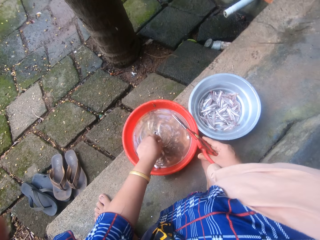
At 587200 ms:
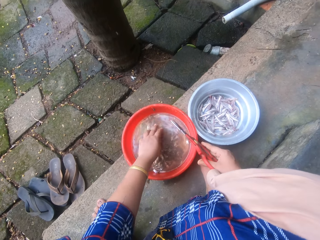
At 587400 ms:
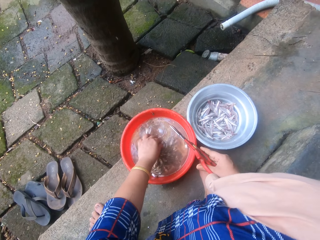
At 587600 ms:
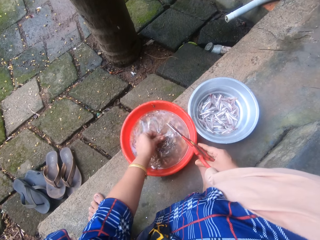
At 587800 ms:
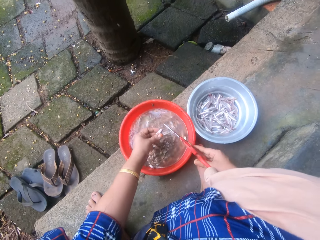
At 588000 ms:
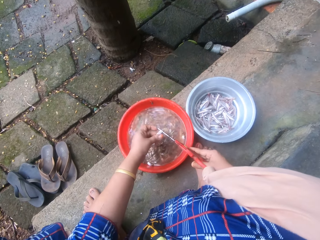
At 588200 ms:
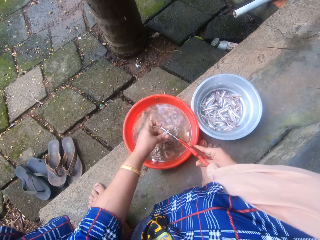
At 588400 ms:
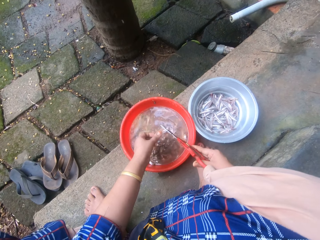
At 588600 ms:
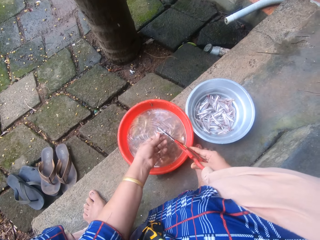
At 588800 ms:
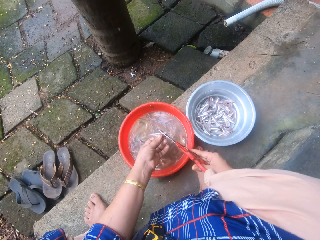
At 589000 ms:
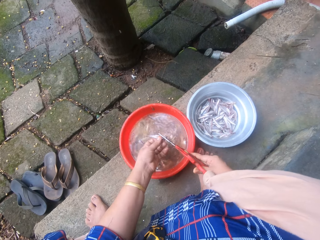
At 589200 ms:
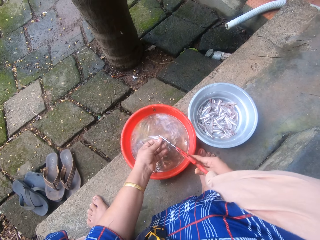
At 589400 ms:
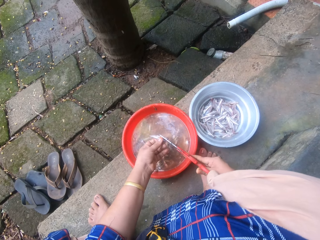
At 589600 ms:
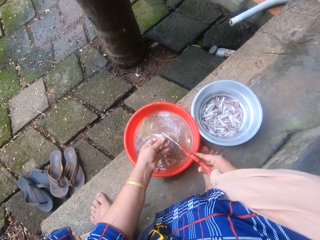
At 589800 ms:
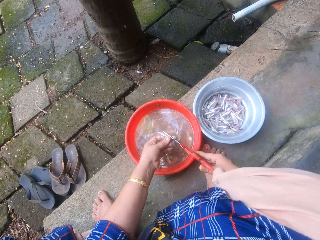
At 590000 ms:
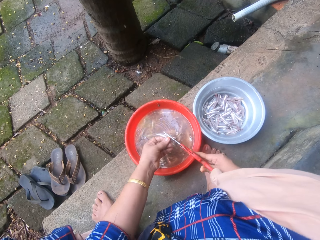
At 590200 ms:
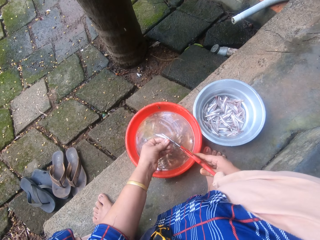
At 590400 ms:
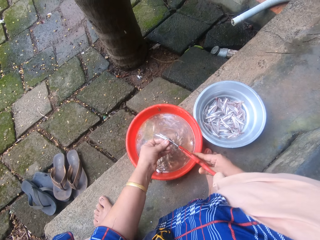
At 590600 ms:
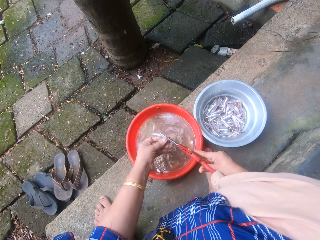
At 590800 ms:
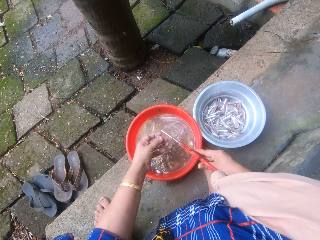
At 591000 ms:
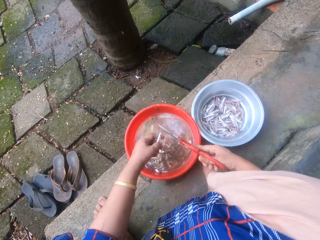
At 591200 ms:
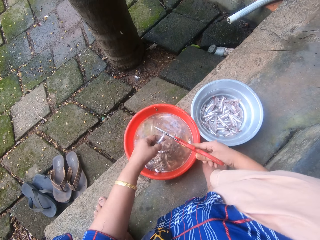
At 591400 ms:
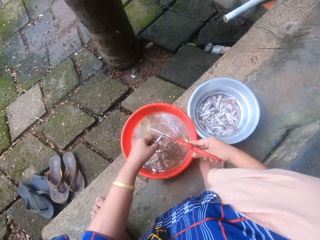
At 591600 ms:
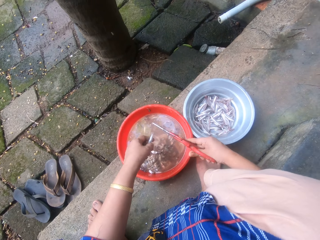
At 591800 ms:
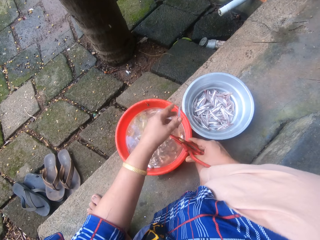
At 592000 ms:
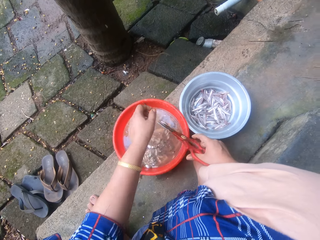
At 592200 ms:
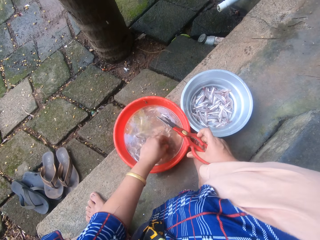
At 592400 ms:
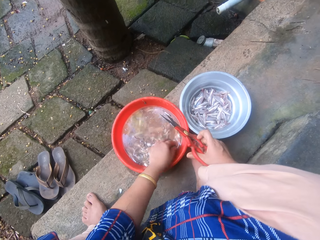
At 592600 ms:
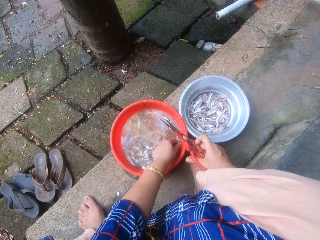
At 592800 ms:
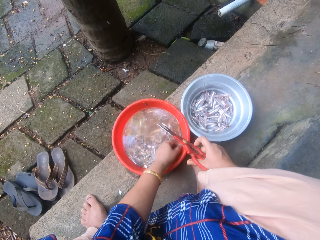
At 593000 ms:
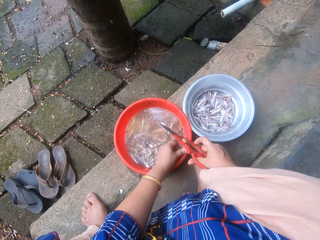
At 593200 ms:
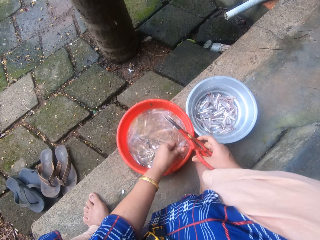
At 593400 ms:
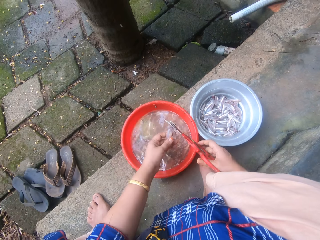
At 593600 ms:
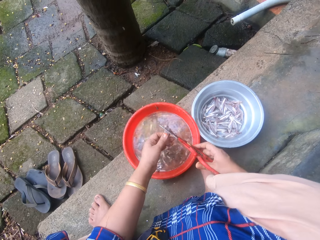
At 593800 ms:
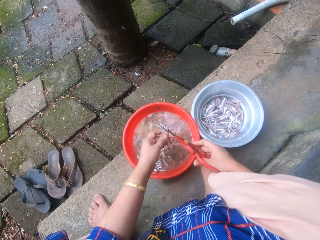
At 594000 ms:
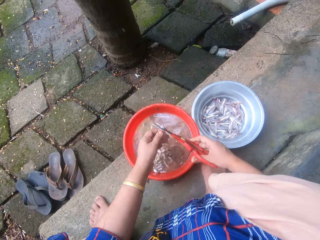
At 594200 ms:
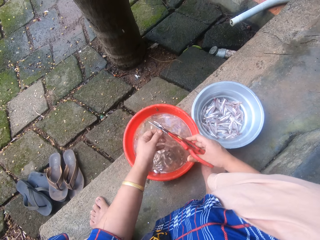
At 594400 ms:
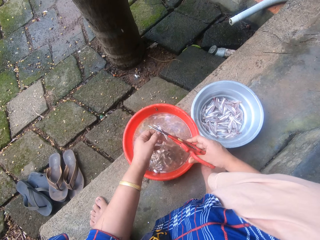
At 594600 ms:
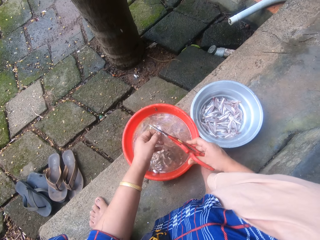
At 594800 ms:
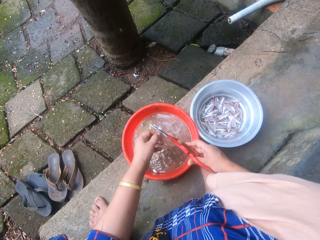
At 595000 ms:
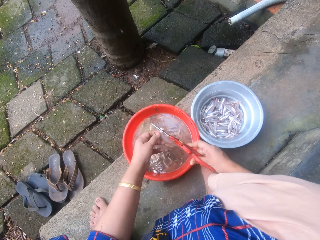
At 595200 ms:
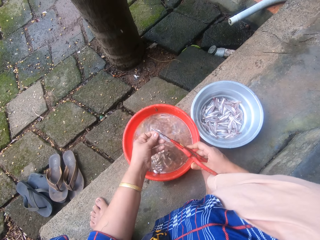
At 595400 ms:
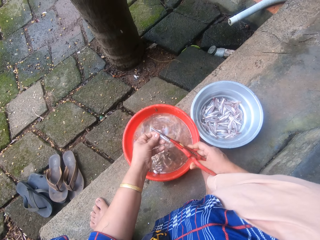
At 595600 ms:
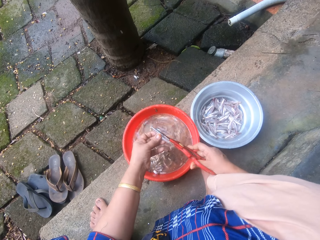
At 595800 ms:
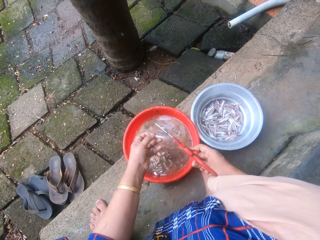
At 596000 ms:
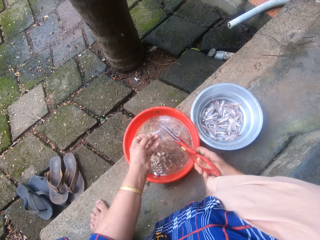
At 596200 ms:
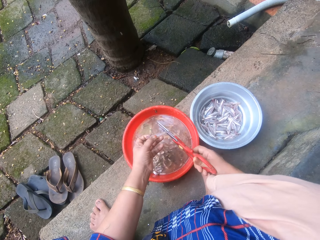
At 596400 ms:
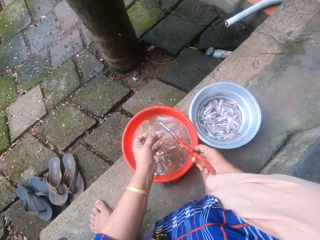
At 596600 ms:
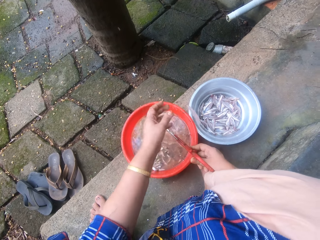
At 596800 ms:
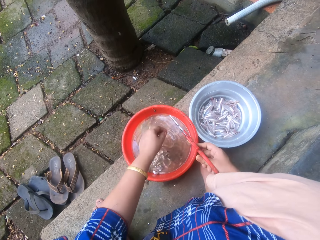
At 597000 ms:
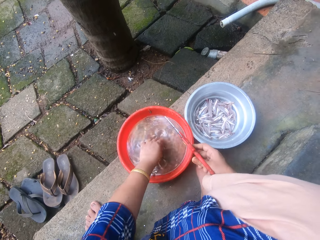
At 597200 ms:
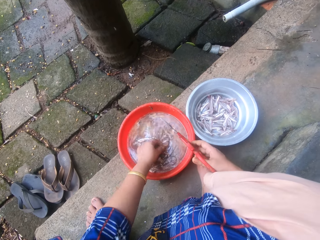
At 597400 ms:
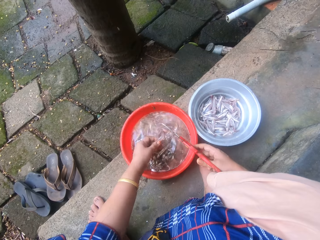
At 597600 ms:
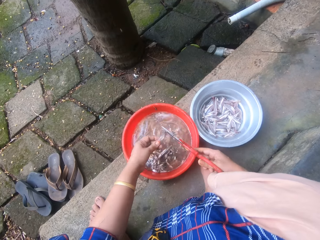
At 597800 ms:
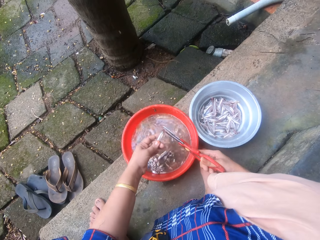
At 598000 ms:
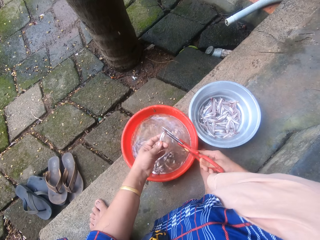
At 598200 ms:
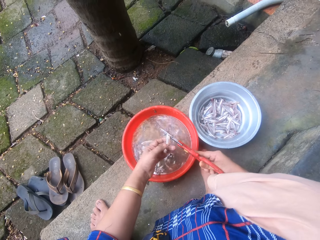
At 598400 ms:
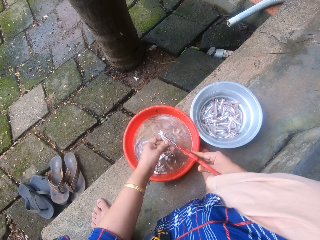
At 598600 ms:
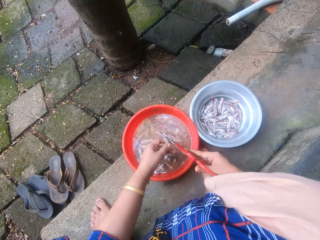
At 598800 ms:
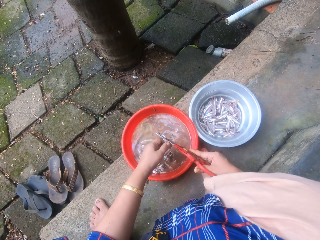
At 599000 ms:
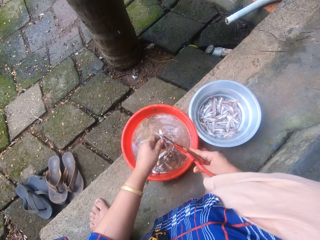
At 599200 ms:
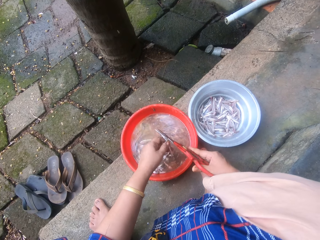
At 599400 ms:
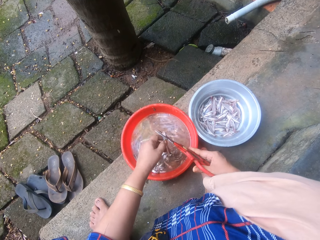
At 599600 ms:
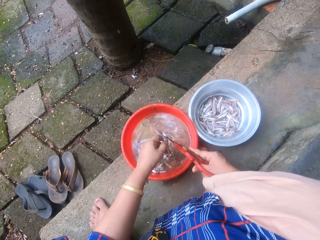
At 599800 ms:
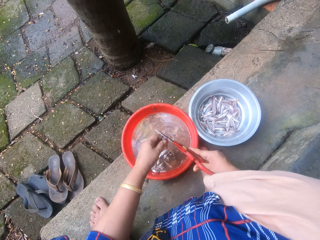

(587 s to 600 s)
The camera wearer throws the sand eel into the metal bowl sieve. She picks a sand eel from the bowl of sand eels with her left hand. She trims the head and tail of the sand eel with the scissors. She throws the sand eel into the metal bowl sieve. She picks a sand eel from the bowl of sand eels with her left hand. She trims the head and tail of the sand eel with the scissors. She throws the sand eel into the metal bowl sieve. She picks a sand eel from the bowl of sand eels with her left hand. She trims the head and tail of the sand eel with the scissors.

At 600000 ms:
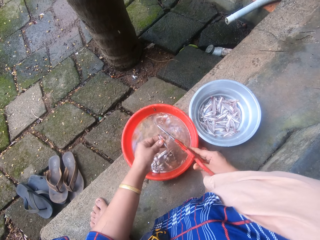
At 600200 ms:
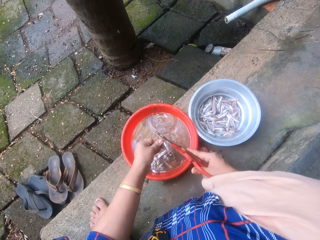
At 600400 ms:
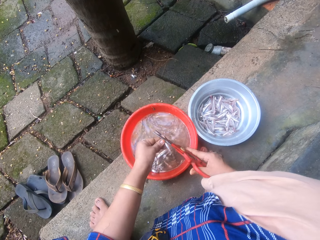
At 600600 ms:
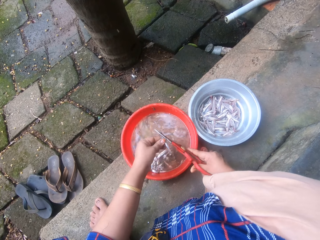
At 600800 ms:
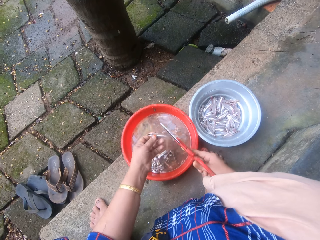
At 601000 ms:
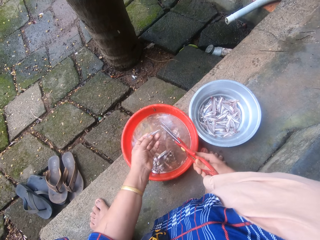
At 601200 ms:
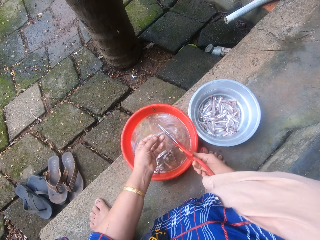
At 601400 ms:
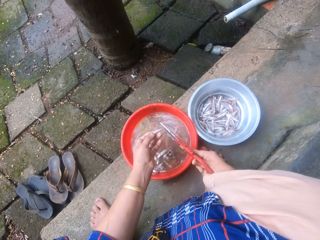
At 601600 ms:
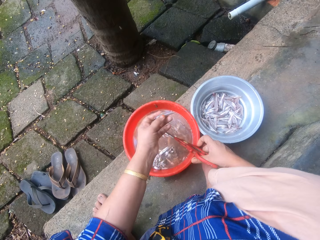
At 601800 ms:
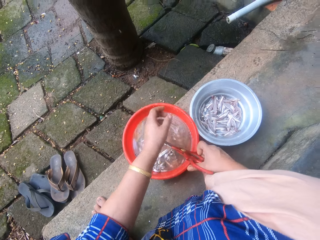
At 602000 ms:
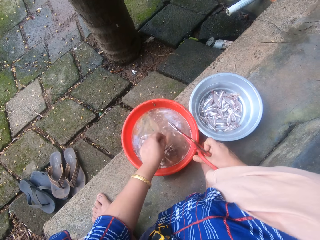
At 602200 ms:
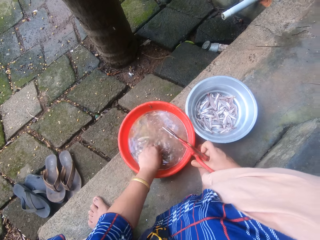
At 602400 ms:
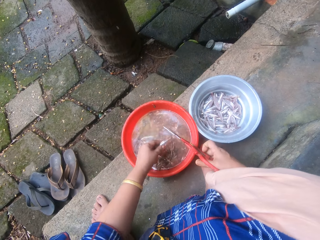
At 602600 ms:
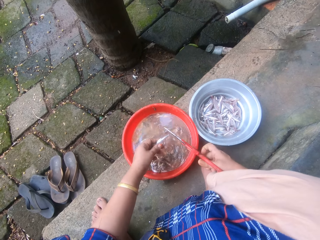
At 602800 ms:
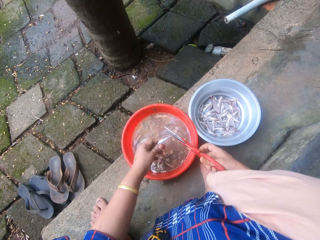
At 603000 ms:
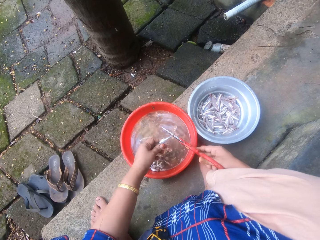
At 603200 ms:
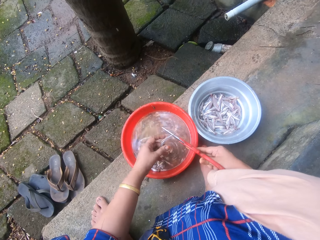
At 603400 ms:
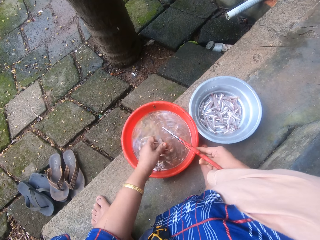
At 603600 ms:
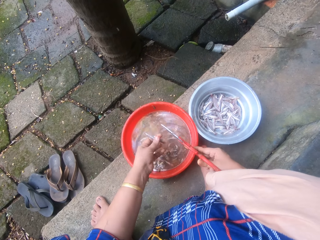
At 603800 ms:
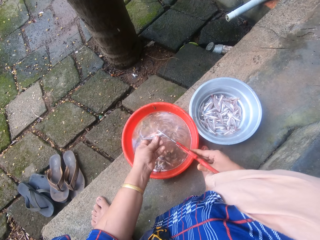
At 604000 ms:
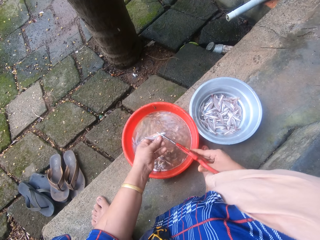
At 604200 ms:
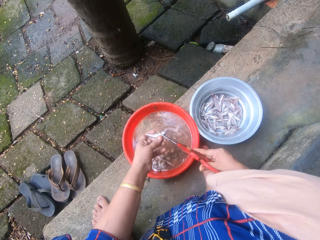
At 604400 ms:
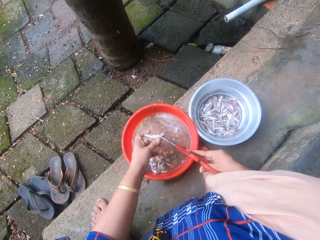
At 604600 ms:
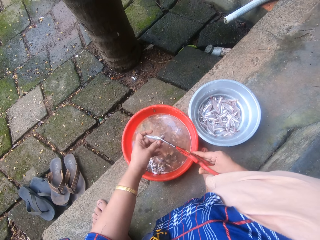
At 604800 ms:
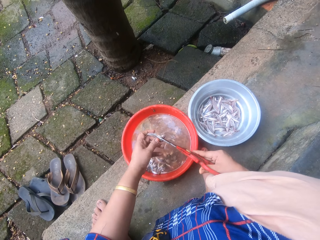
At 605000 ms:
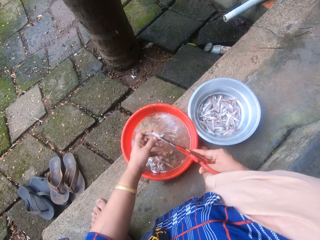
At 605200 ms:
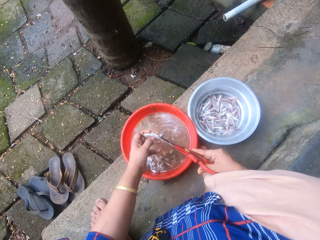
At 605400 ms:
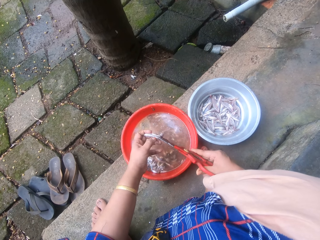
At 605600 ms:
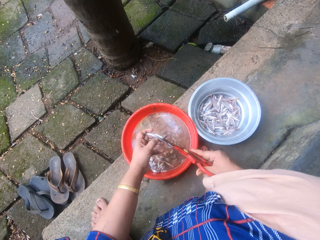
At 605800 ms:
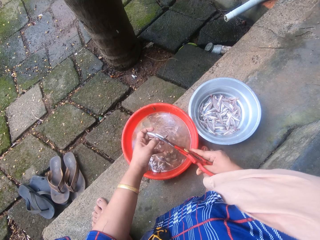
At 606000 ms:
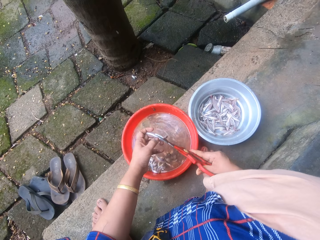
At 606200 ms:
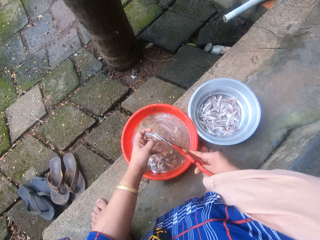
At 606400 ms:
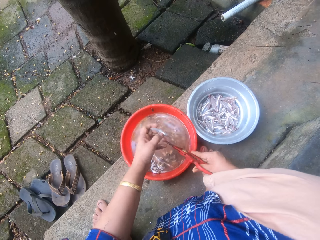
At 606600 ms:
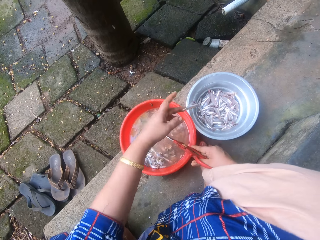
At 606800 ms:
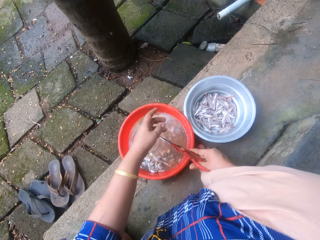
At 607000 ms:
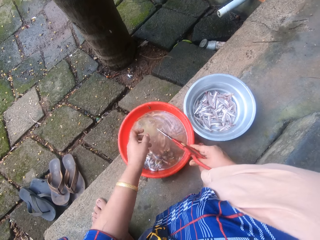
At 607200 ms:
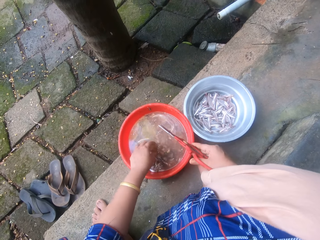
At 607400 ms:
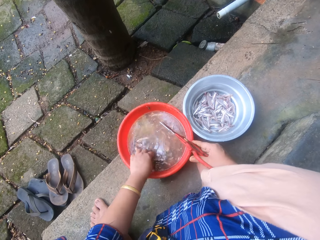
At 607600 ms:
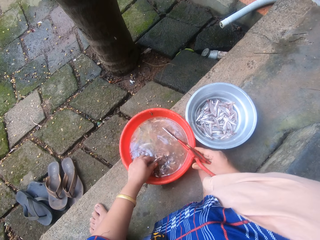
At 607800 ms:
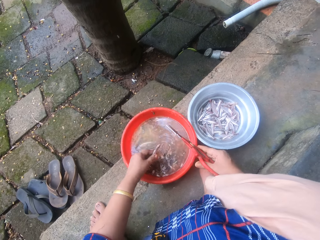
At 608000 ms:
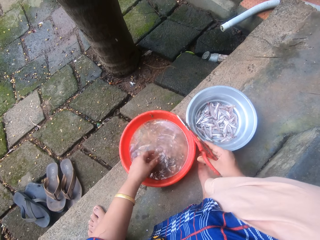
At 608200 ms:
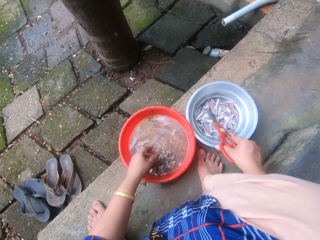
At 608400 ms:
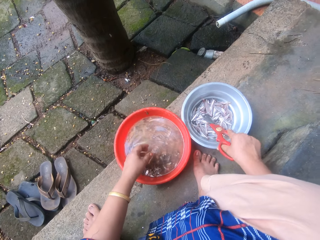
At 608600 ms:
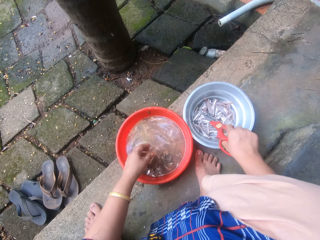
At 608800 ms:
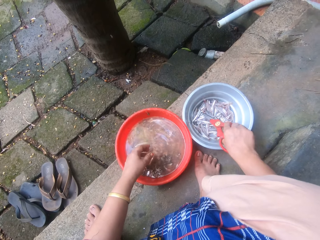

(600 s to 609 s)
The camera wearer cuts the tail of the fish. She throws the sand eel into the metal bowl sieve. She picks a sand eel from the bowl of sand eels with her left hand. She trims the head and tail of the sand eel with the scissors. She throws the sand eel into the metal bowl sieve. She picks a sand eel from the bowl of sand eels with her left hand. She drops the sand eels into the bowl of sand eels. She picks a sand eel from the metal bowl sieve with the scissors.
